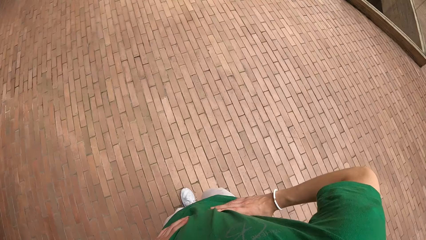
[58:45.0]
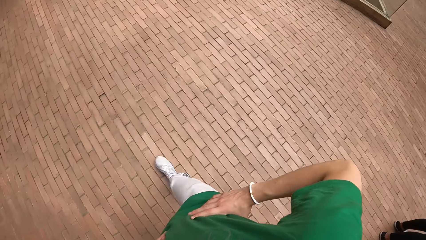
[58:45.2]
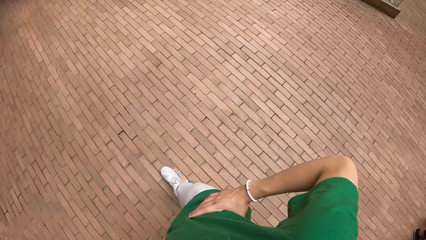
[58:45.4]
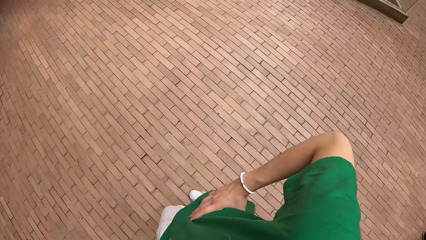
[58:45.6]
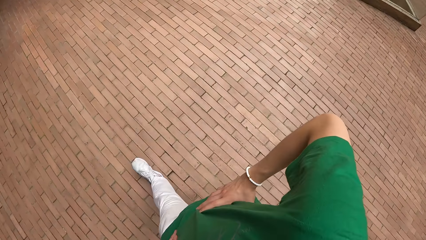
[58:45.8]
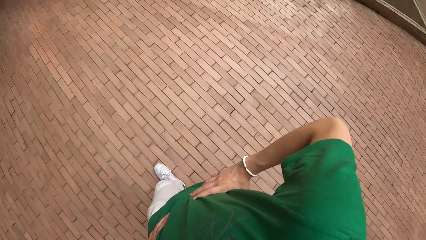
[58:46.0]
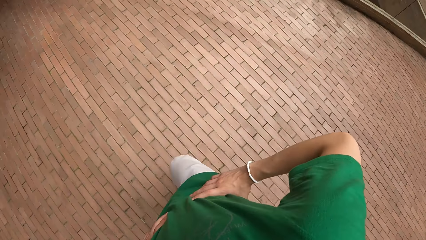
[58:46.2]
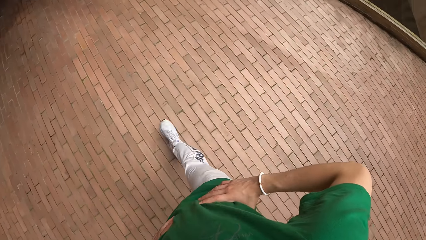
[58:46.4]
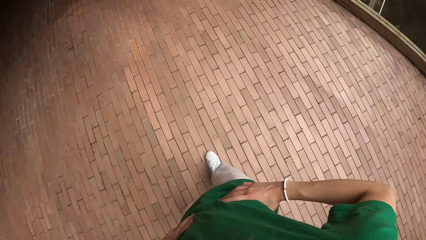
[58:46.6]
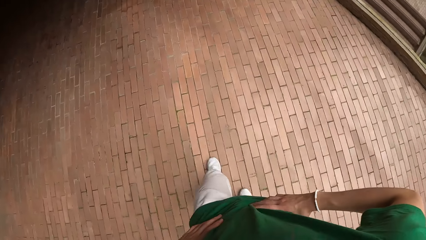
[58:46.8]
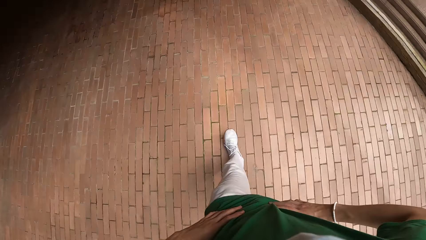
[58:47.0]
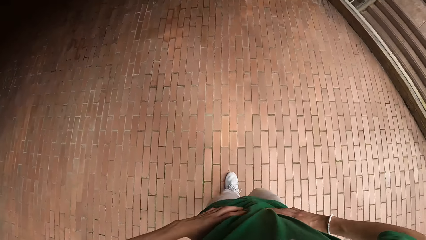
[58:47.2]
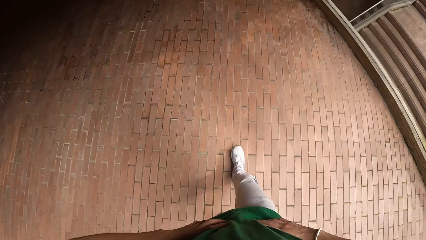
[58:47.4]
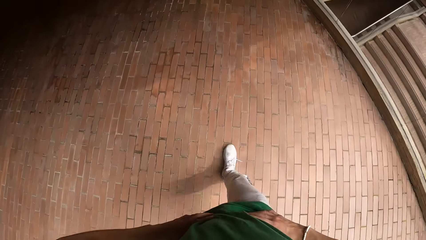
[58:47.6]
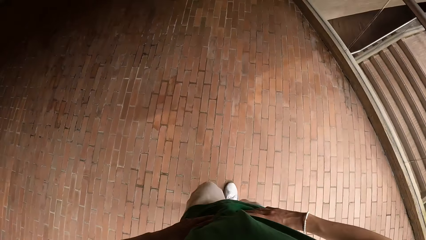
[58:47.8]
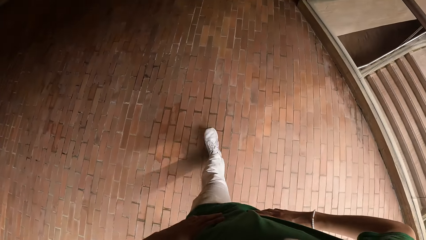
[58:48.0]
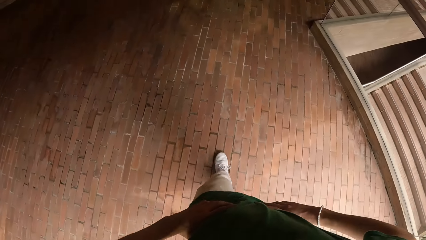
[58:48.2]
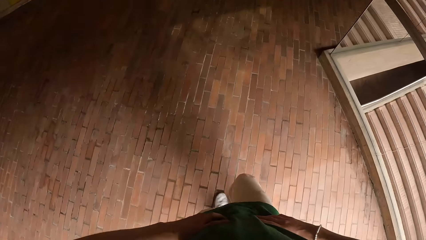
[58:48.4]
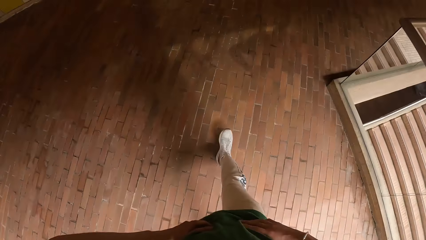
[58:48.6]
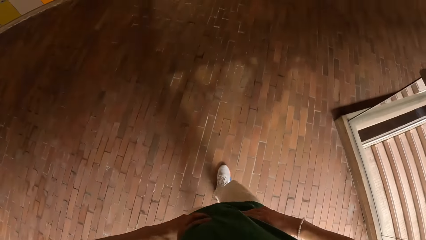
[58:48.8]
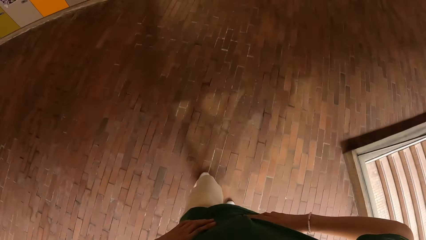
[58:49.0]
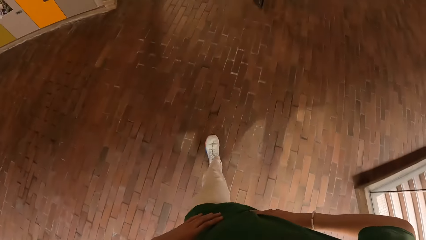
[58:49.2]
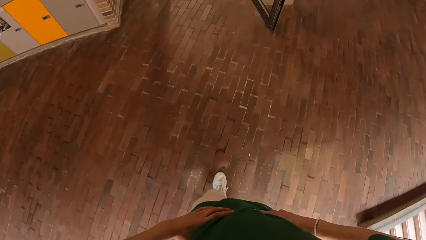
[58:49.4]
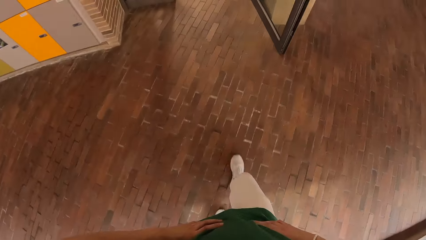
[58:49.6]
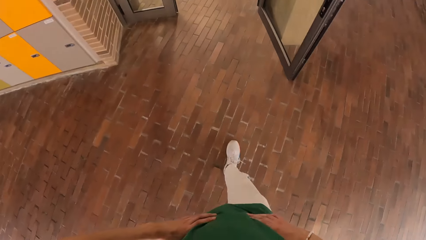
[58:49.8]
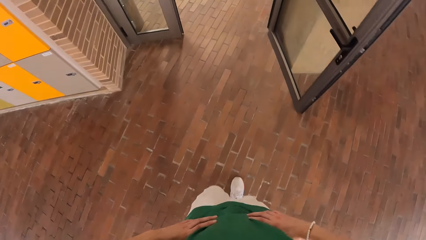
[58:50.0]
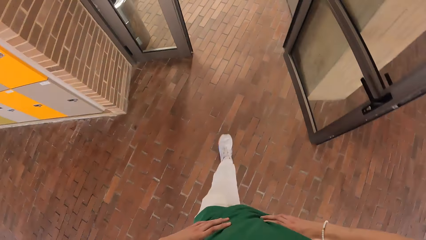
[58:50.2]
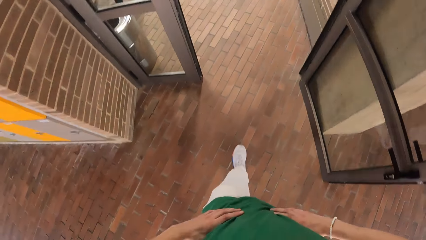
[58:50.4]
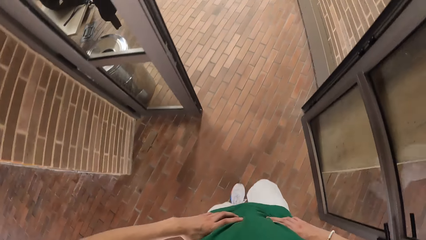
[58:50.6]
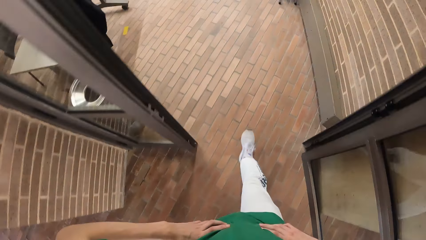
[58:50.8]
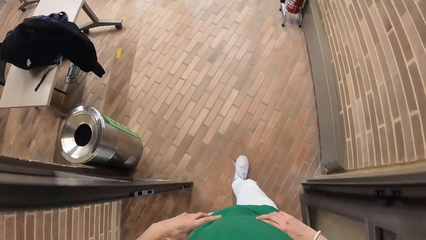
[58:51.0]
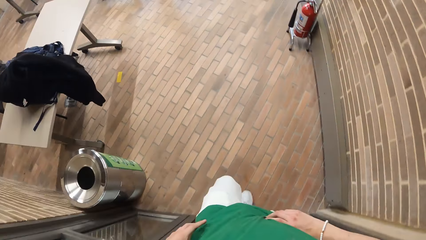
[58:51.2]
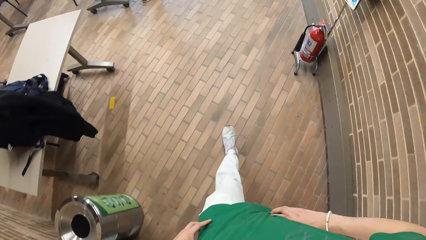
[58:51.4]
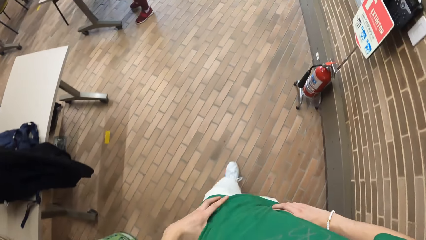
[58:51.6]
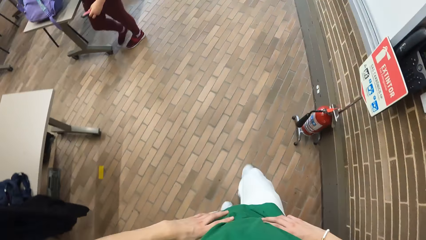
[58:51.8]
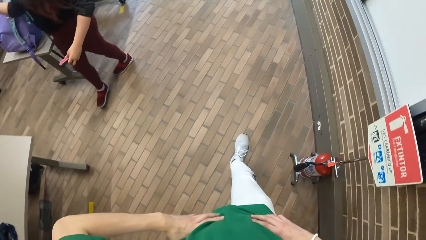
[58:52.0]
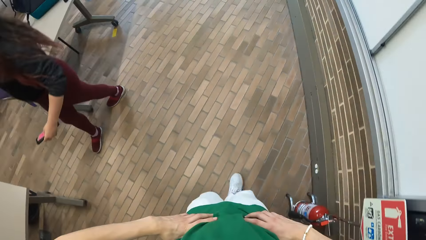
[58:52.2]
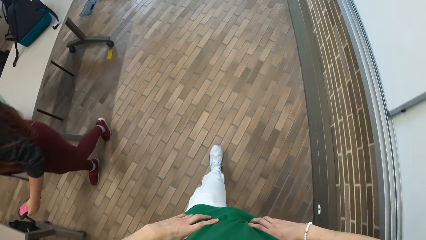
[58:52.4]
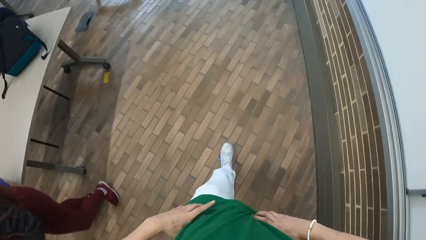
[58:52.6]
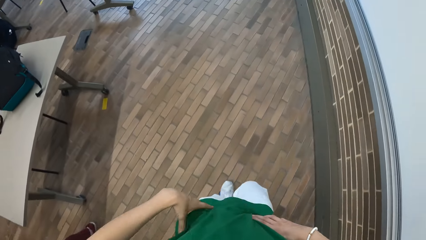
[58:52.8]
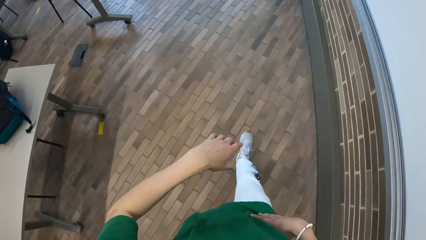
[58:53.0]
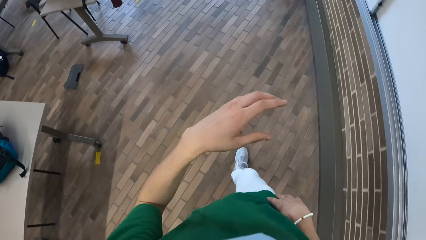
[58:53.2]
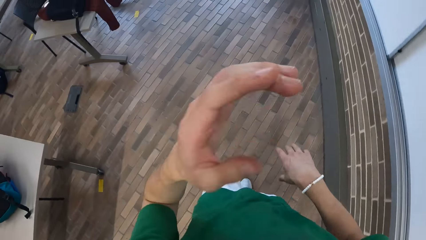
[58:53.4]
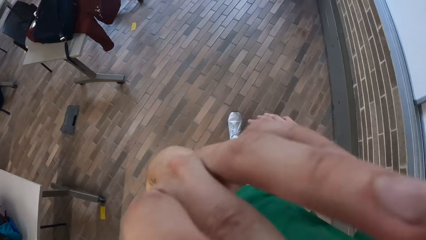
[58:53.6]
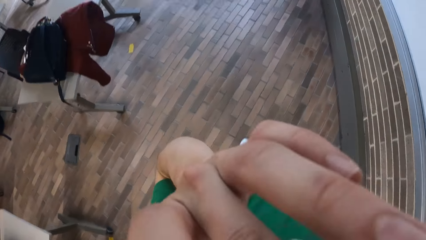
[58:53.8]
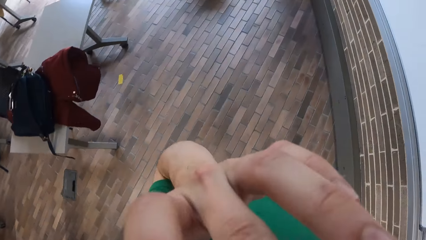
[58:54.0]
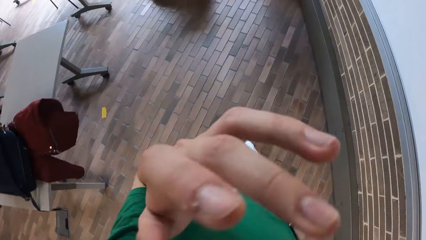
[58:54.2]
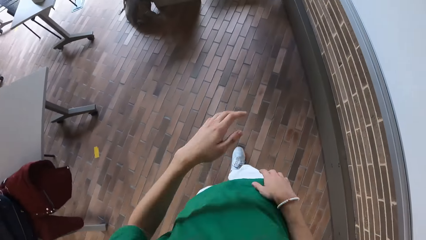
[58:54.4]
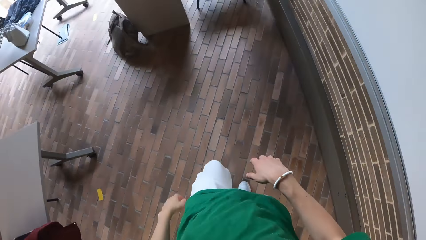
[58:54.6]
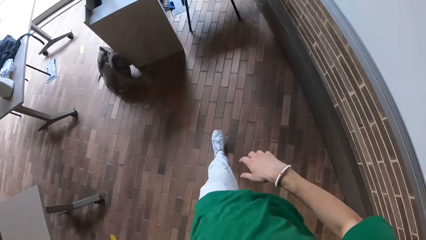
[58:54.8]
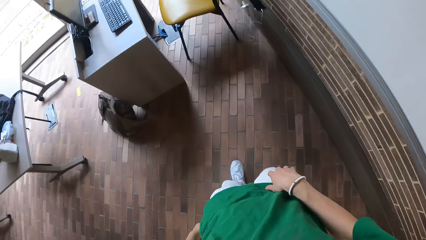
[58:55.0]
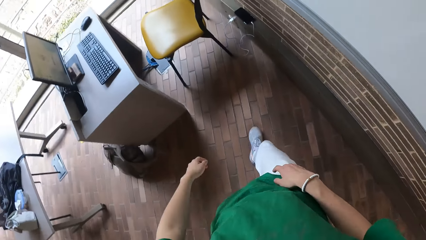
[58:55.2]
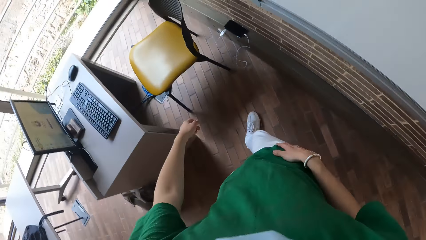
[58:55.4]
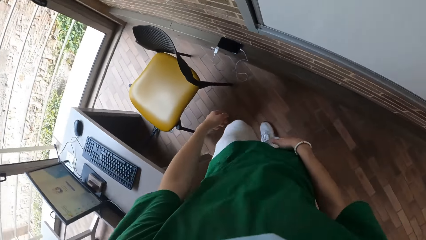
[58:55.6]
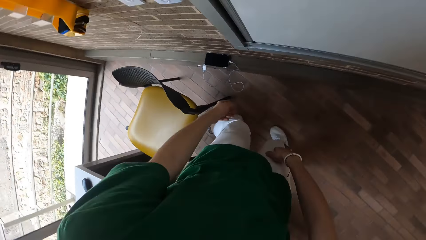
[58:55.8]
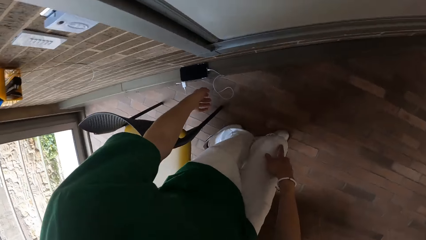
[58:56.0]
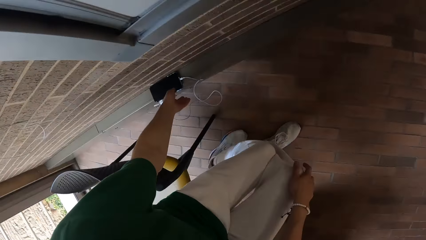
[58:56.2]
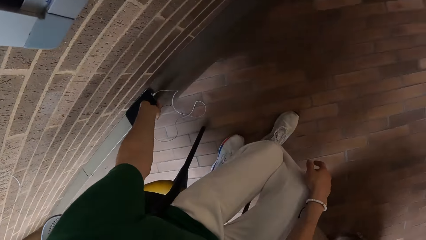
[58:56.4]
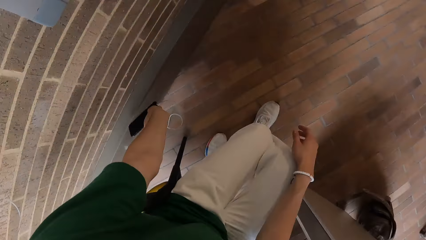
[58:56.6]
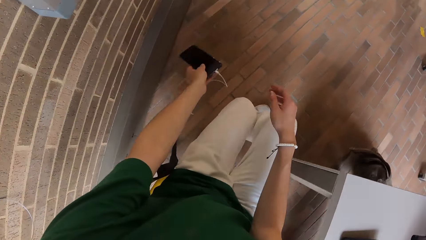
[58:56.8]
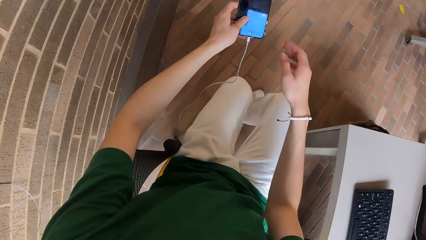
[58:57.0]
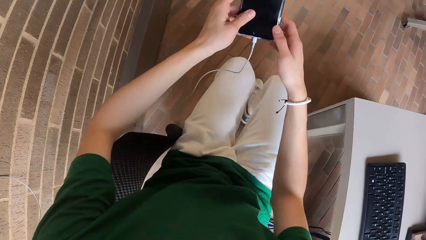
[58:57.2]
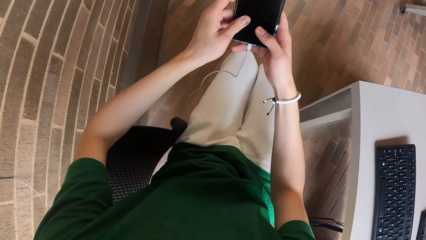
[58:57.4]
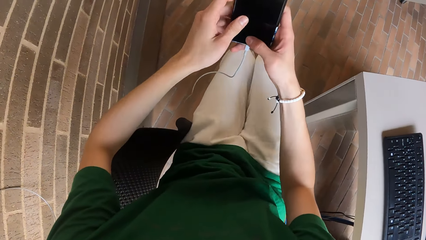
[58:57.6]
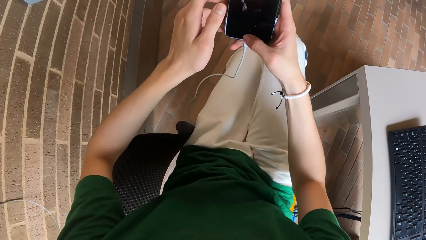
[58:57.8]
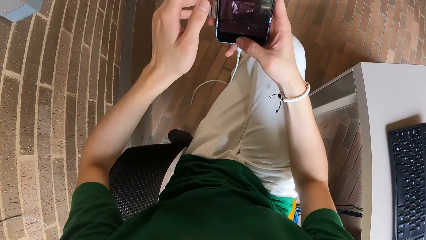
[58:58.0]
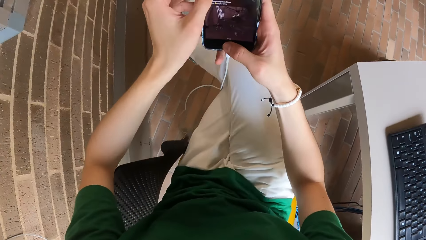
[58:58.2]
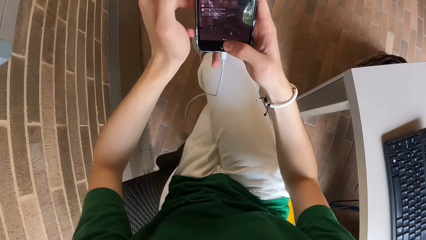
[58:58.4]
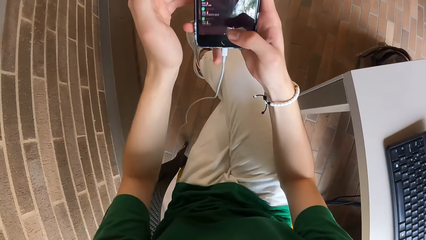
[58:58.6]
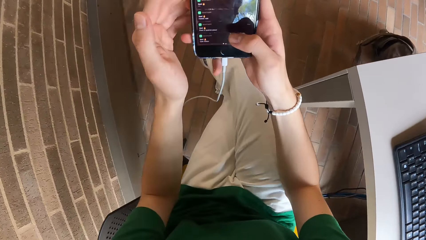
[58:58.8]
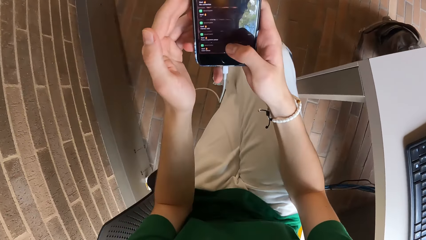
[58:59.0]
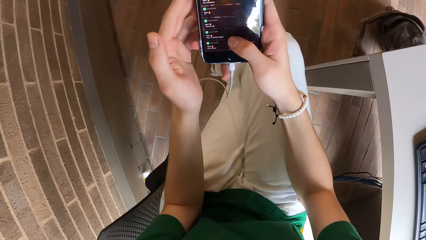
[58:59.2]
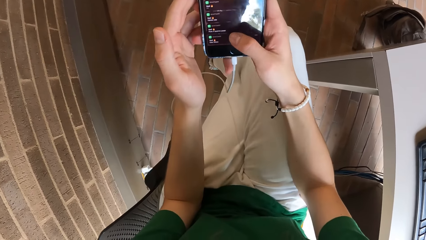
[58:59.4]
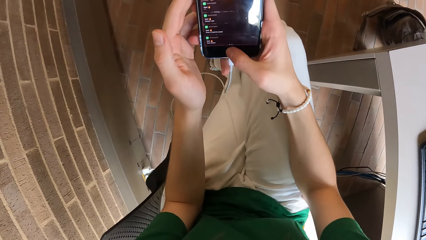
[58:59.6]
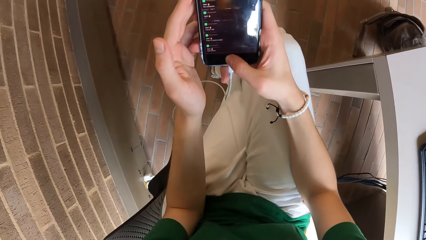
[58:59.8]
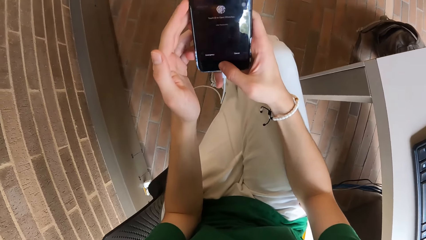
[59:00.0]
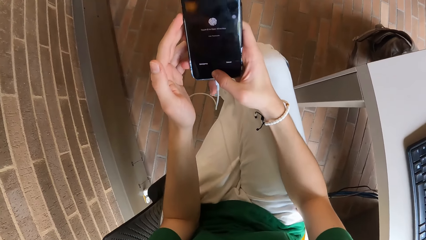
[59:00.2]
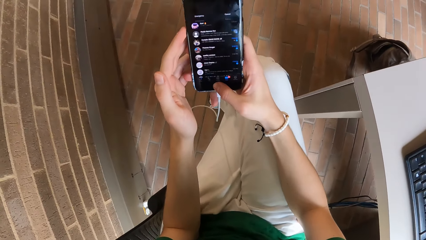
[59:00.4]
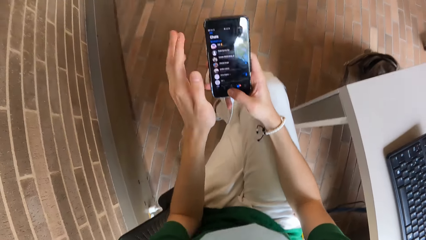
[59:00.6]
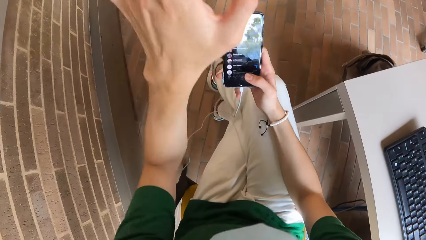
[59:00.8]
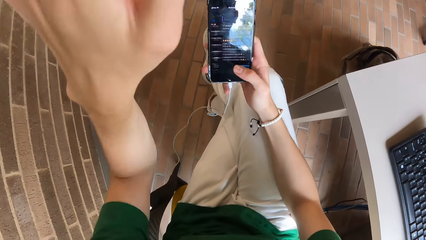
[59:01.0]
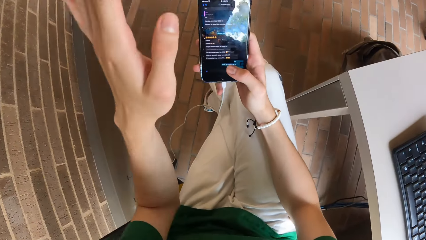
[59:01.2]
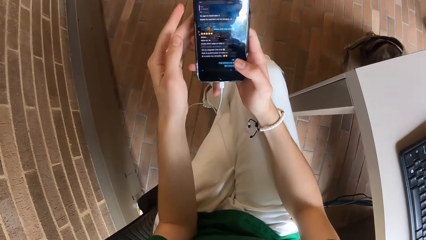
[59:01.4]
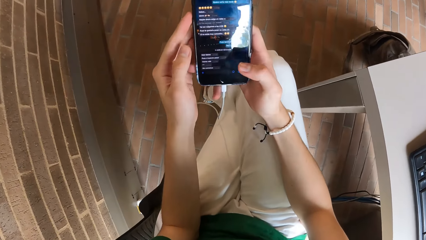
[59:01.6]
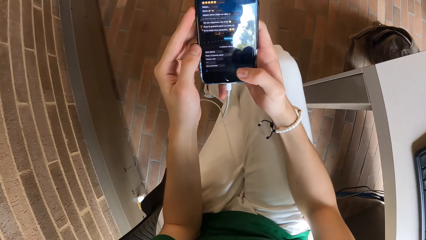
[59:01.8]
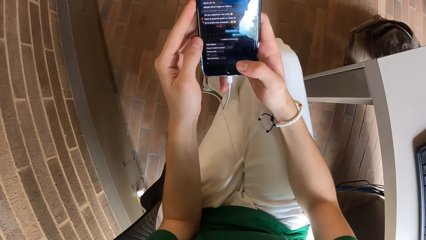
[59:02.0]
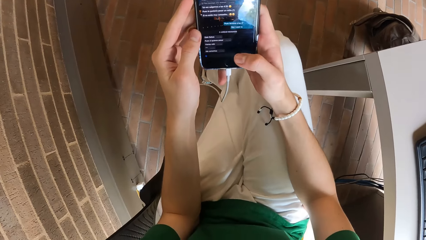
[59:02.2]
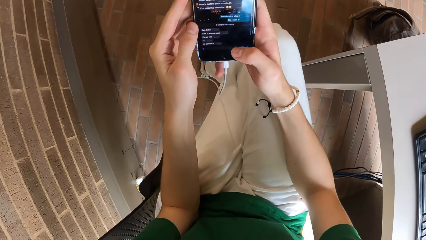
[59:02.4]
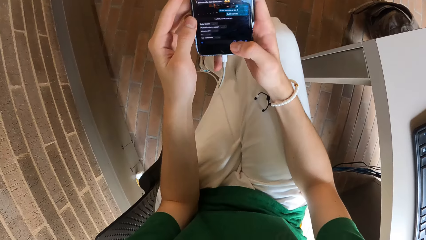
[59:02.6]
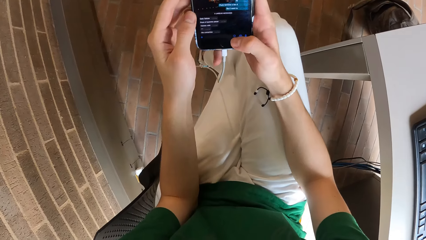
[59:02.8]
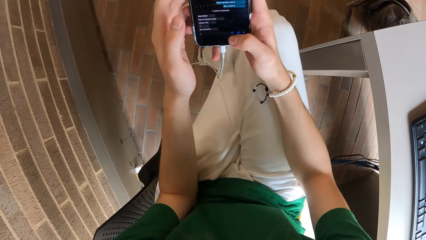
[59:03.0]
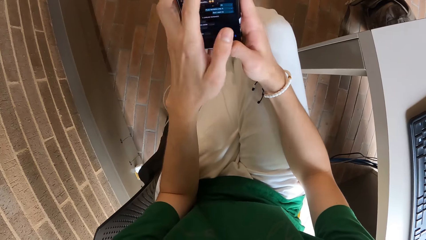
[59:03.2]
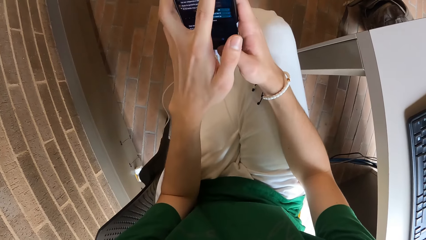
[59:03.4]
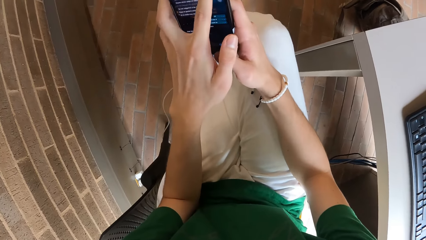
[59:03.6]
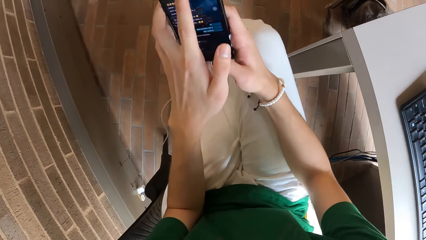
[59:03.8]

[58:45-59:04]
The camera wearer enters a room. They raise their right hand to their face. They touch their nose. They put down their hand. They sit on a chair. They pick up a phone from a pavement with their left hand. They hold the phone in both hands. They cross their right leg over their left leg. They operate the phone with both hands. They move their hand. They touch the phone. They operate the phone.
